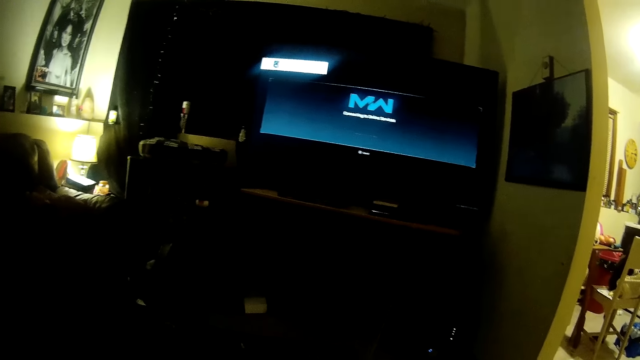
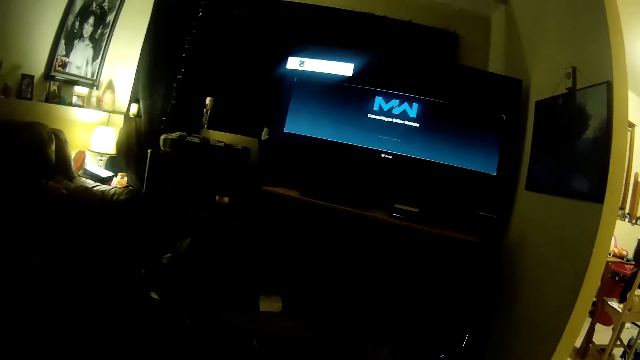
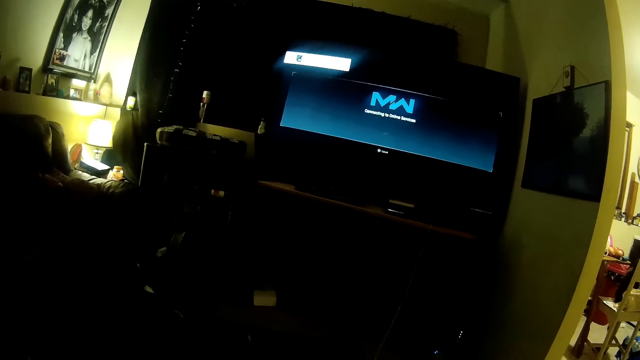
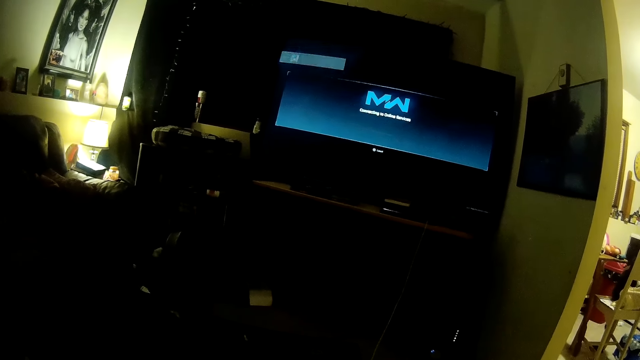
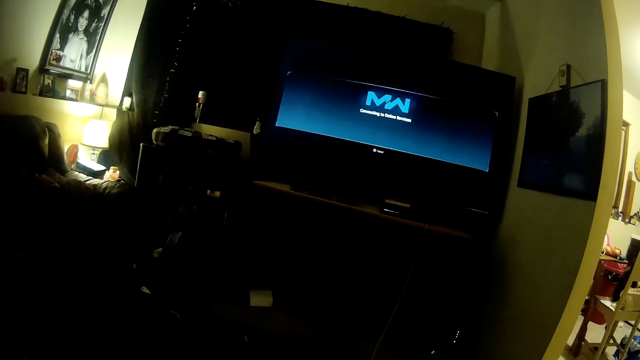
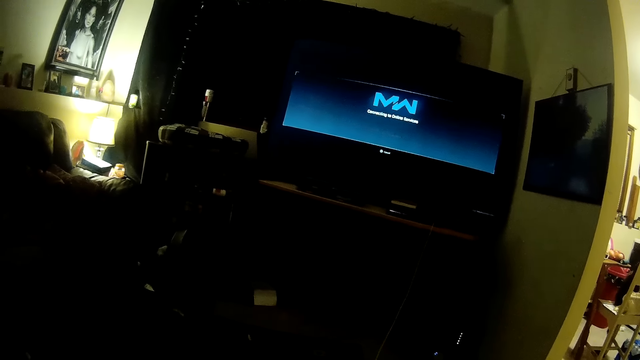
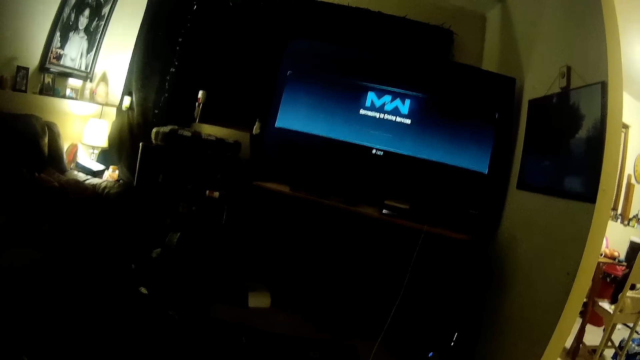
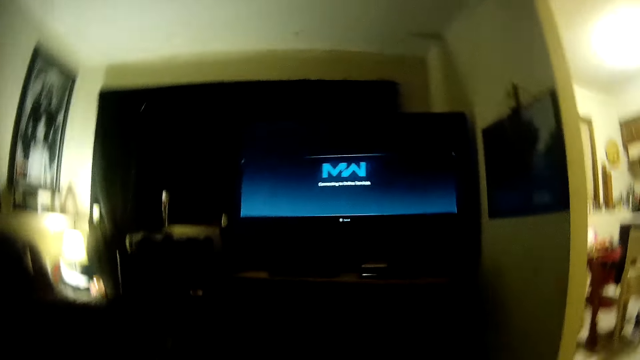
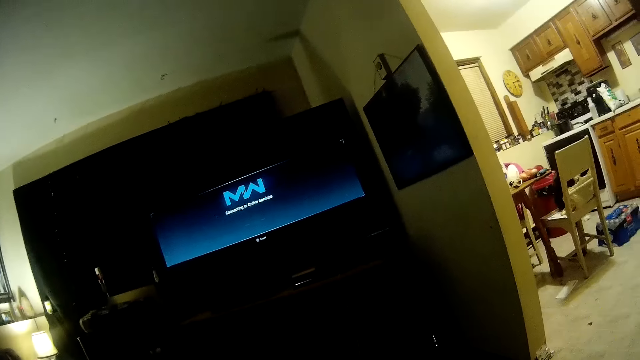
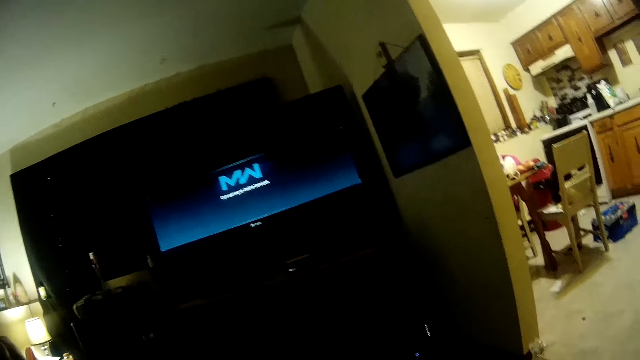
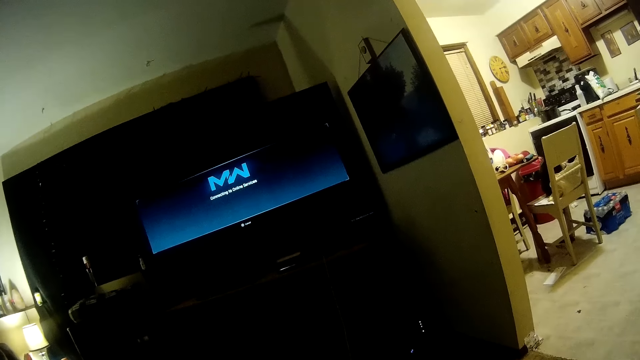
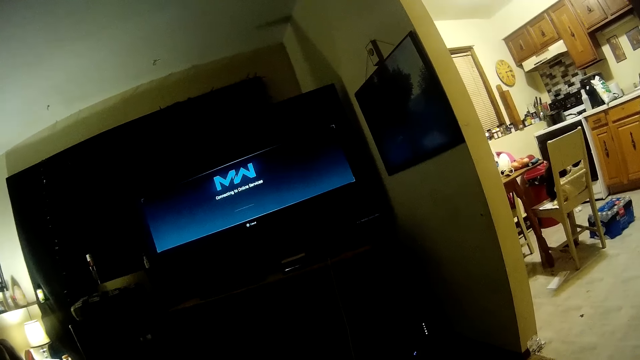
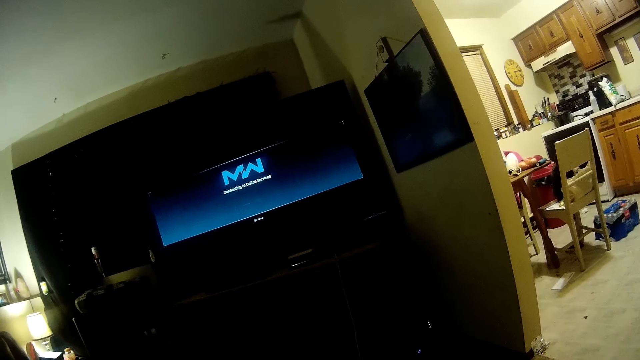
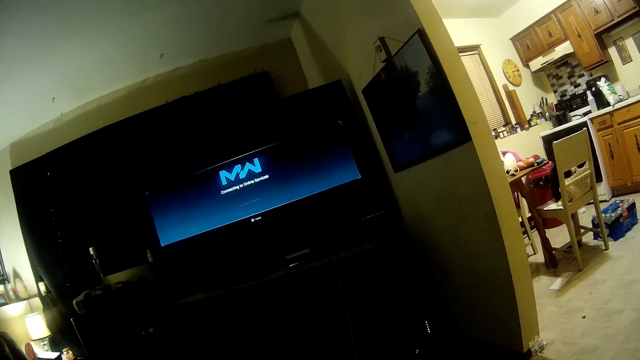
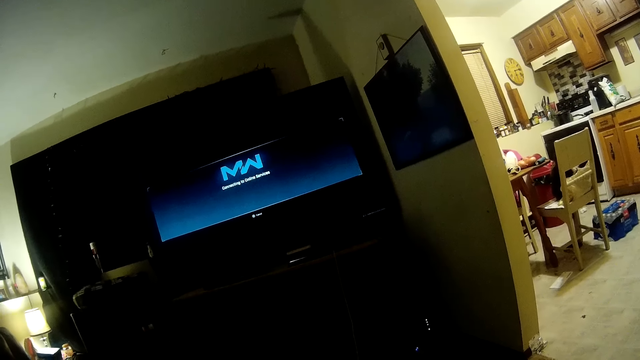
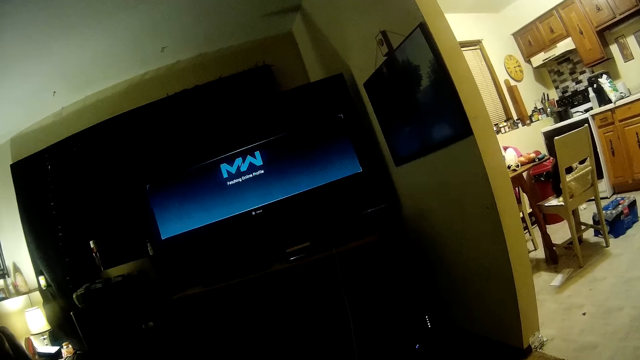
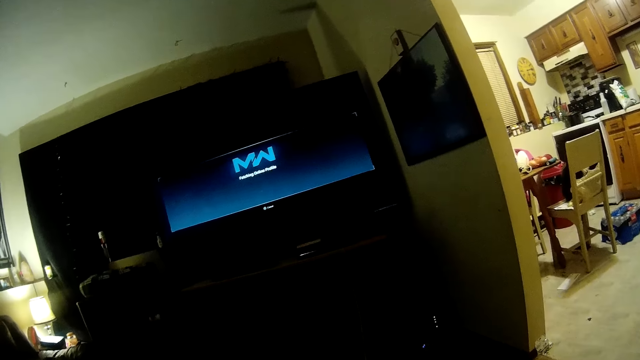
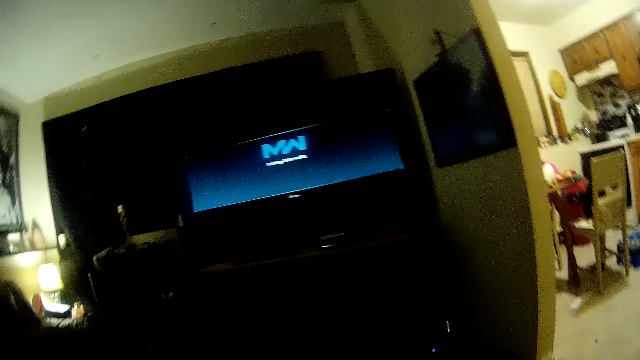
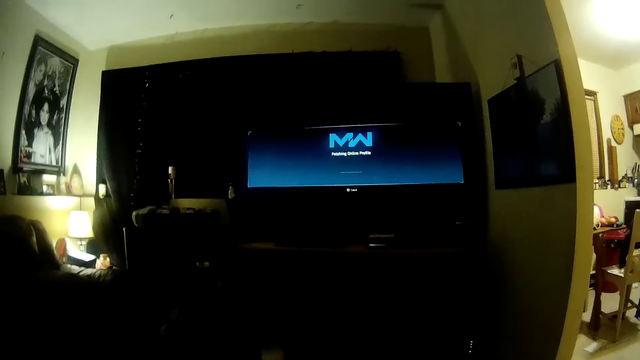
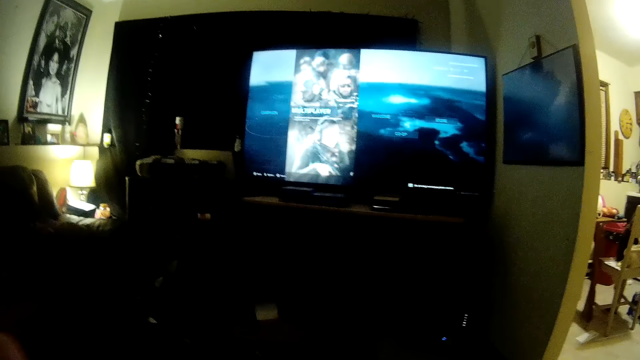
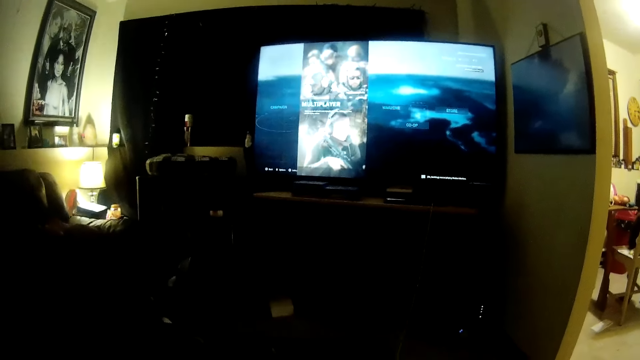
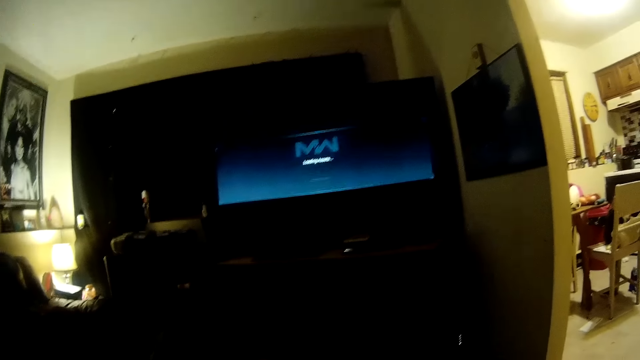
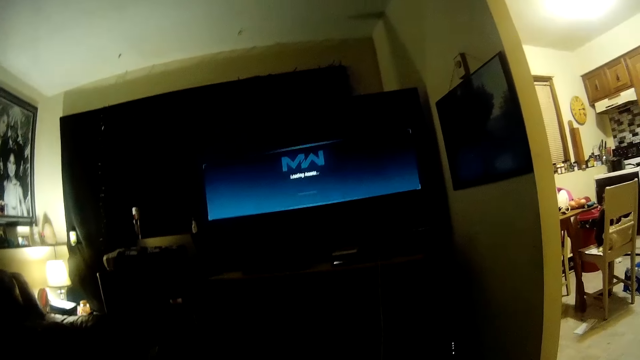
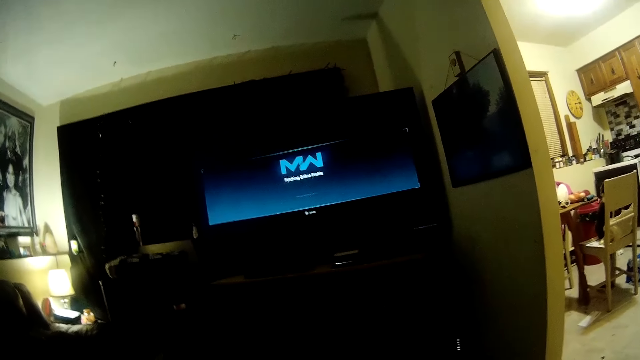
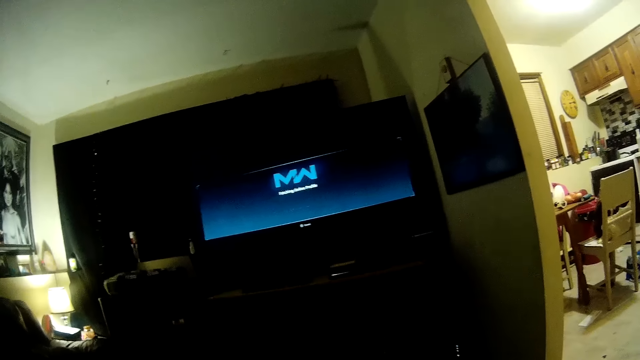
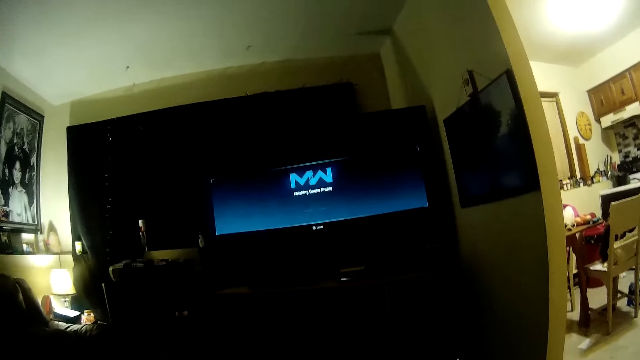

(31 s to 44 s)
The camera wearer moves his left hand.

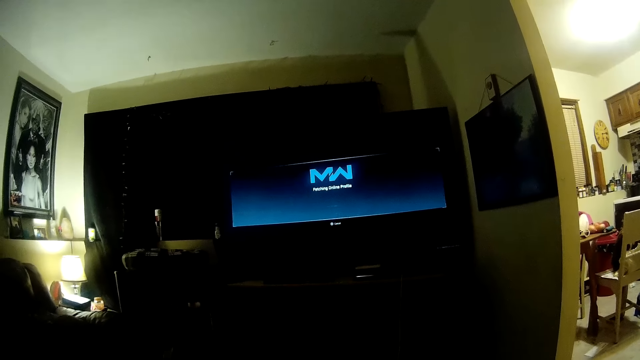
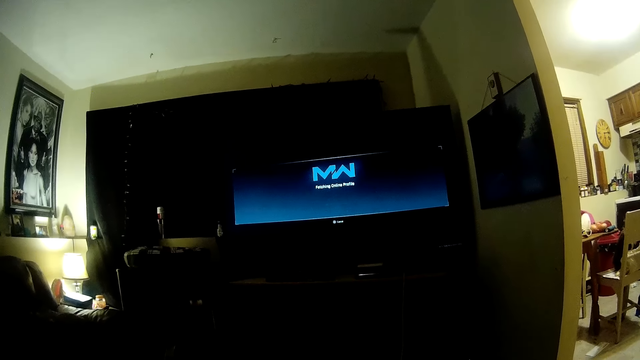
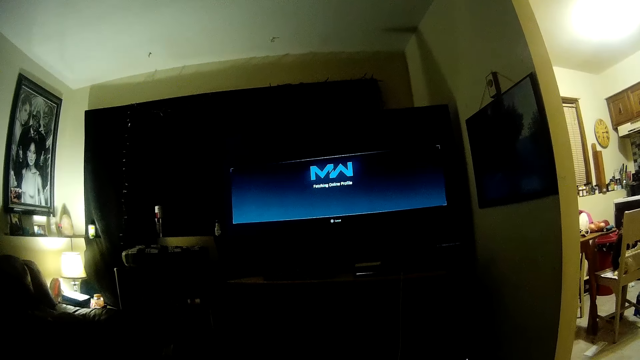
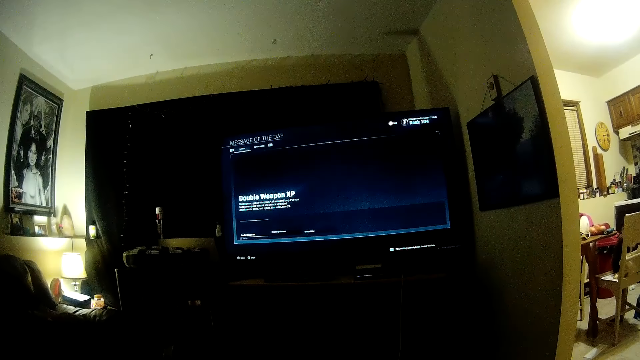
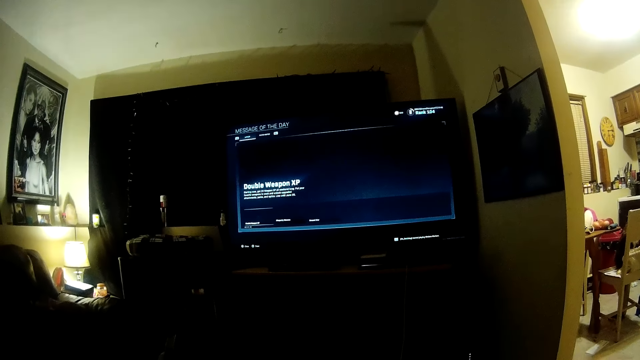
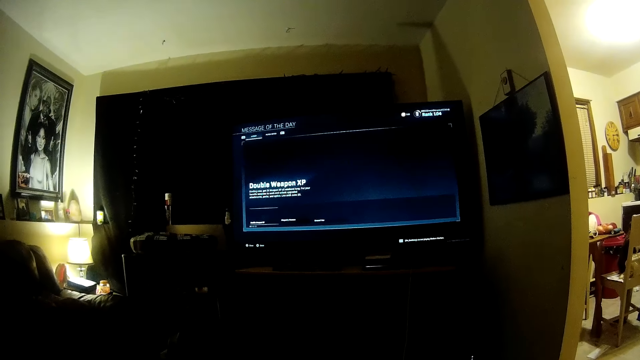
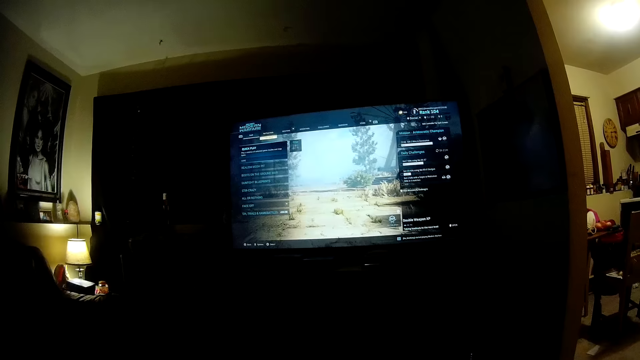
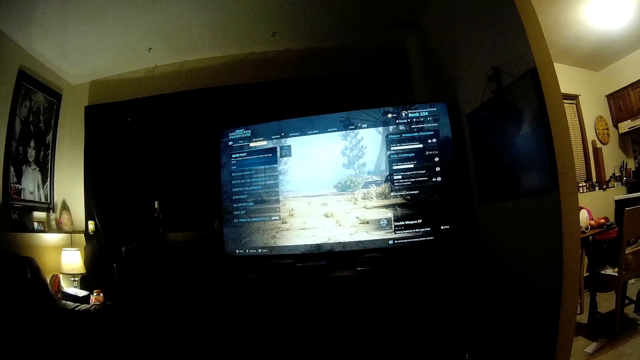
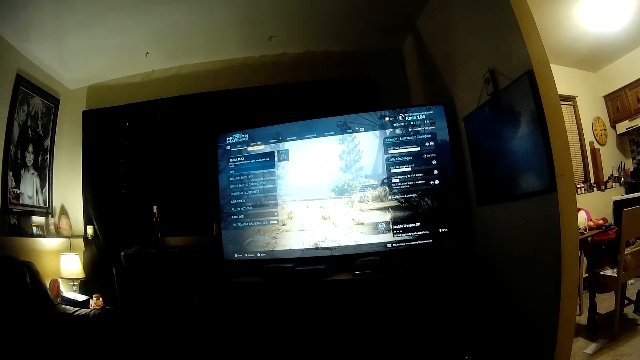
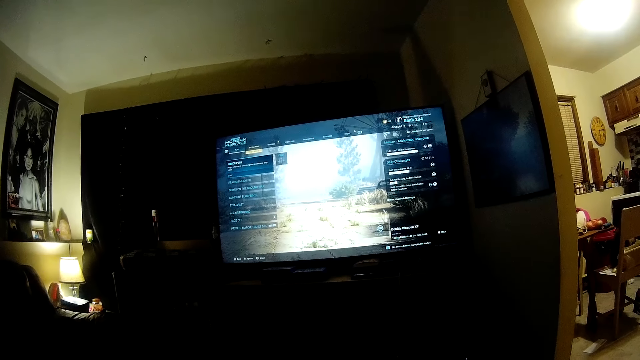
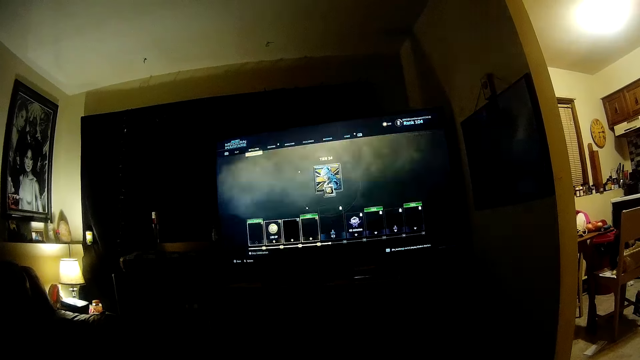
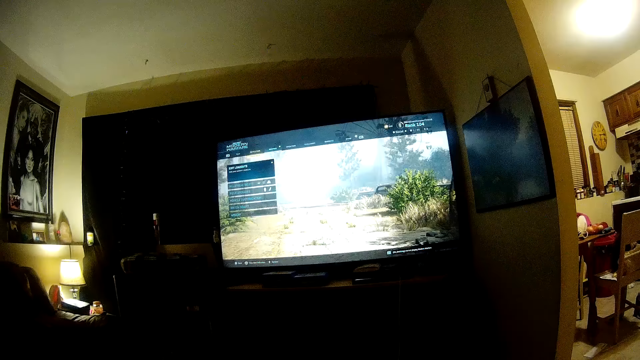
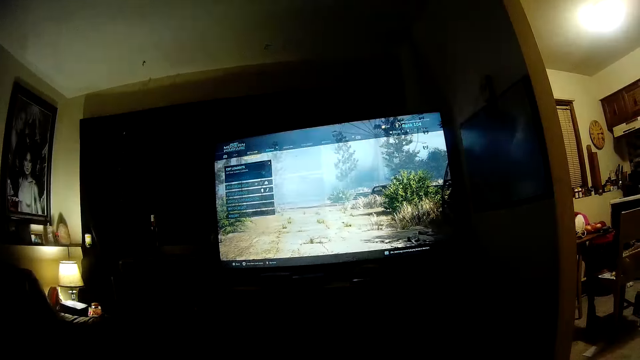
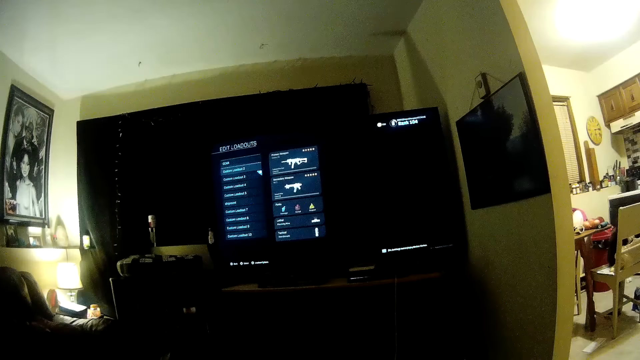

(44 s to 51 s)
The camera wearer selects options in the video game. They select a weapon in the video game.
